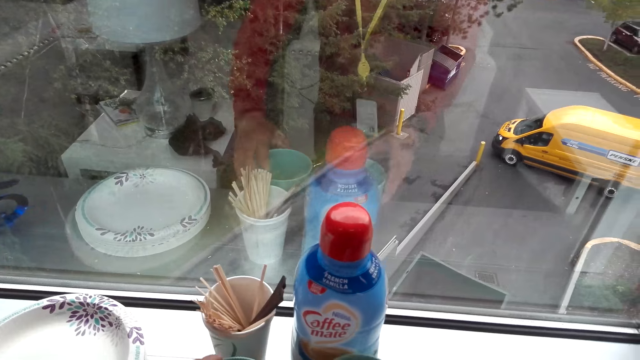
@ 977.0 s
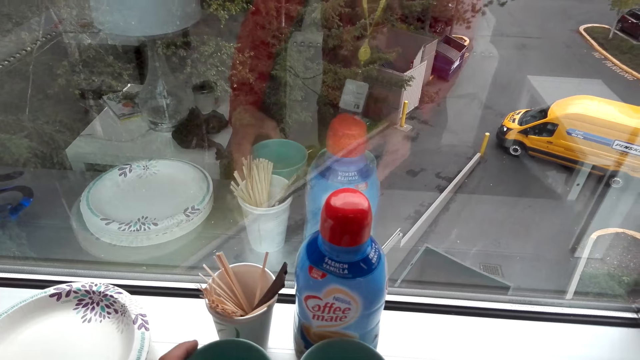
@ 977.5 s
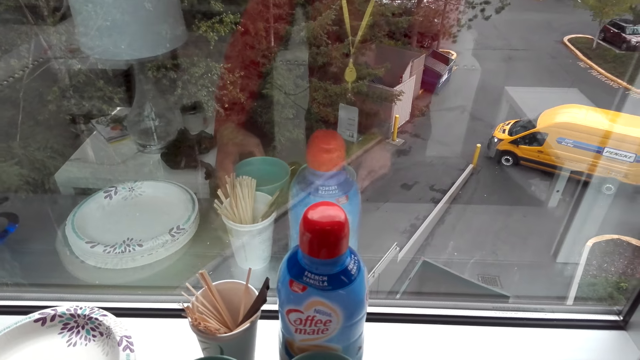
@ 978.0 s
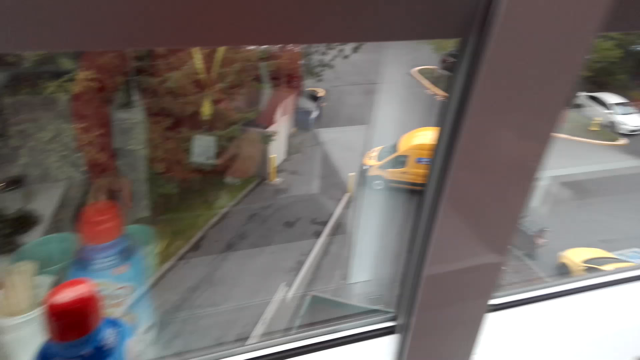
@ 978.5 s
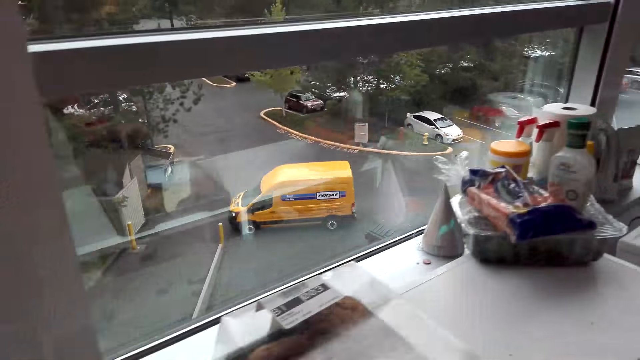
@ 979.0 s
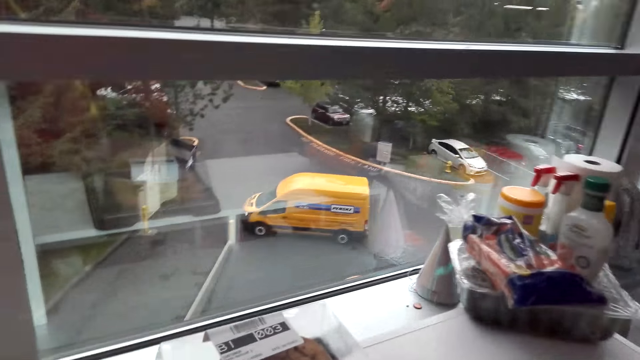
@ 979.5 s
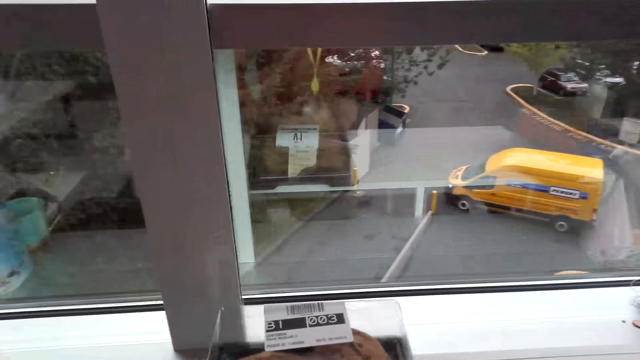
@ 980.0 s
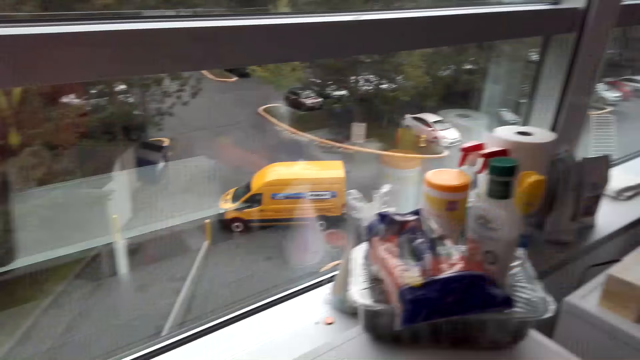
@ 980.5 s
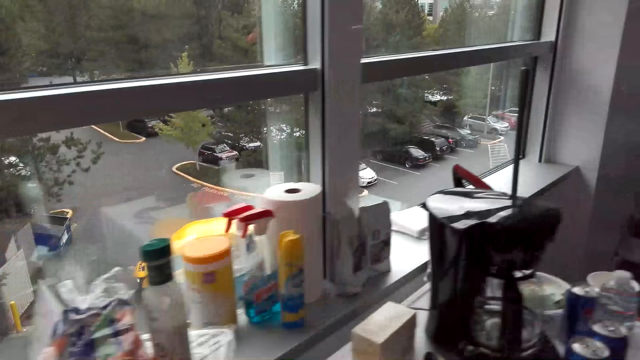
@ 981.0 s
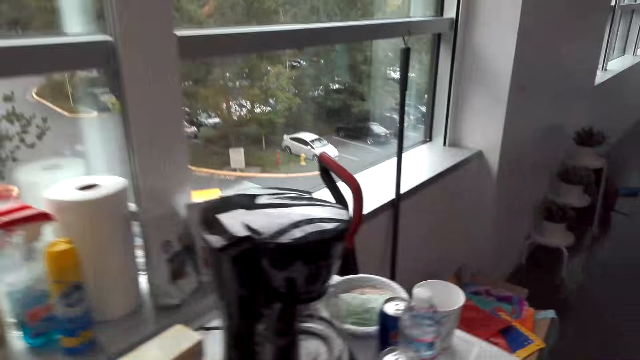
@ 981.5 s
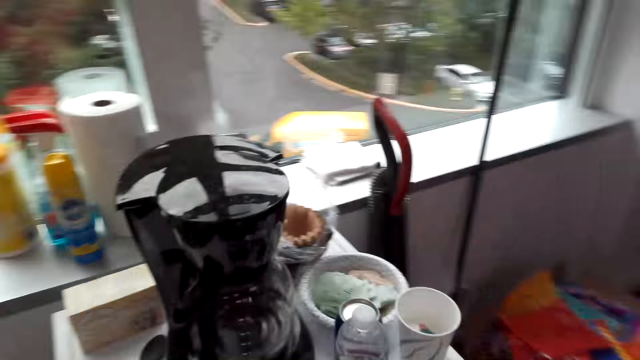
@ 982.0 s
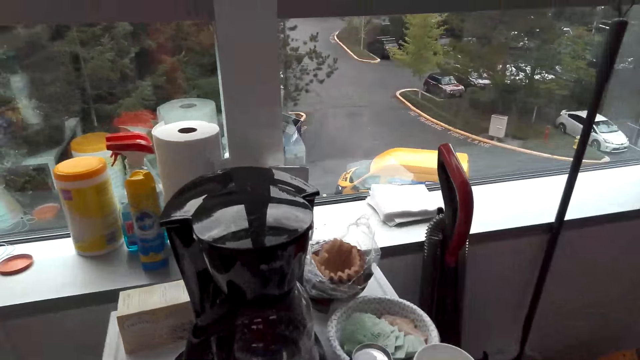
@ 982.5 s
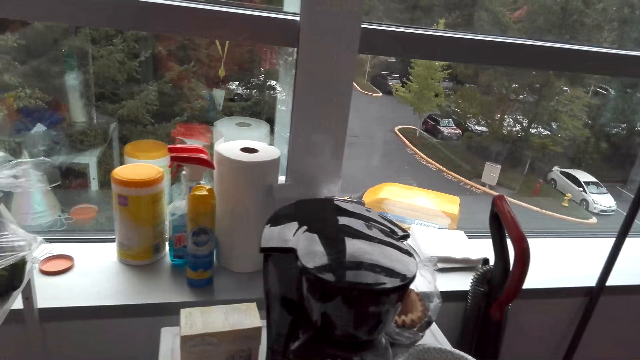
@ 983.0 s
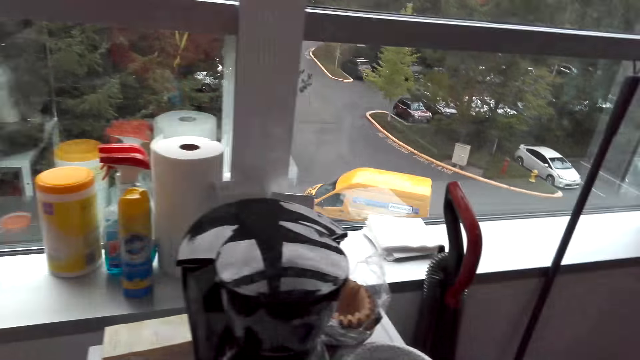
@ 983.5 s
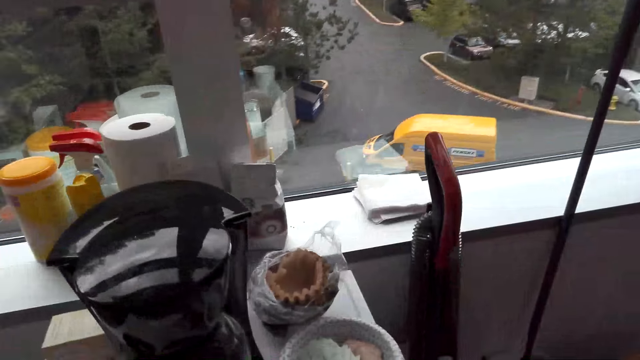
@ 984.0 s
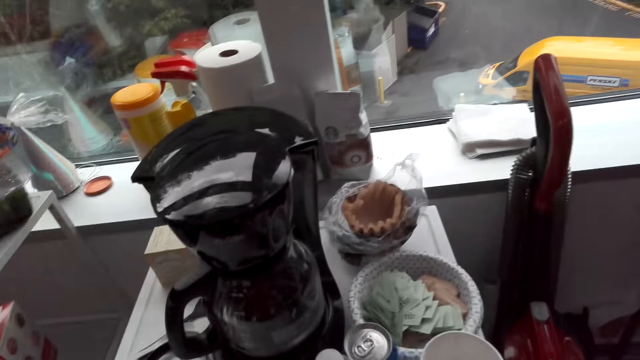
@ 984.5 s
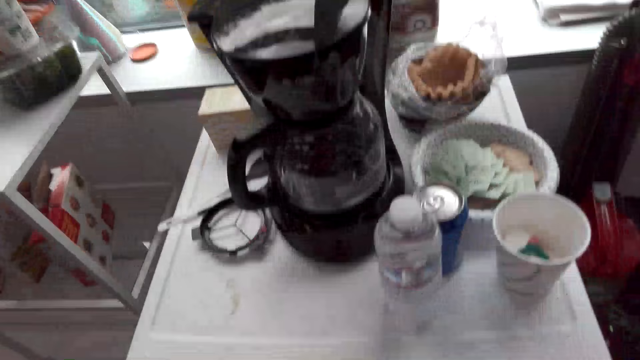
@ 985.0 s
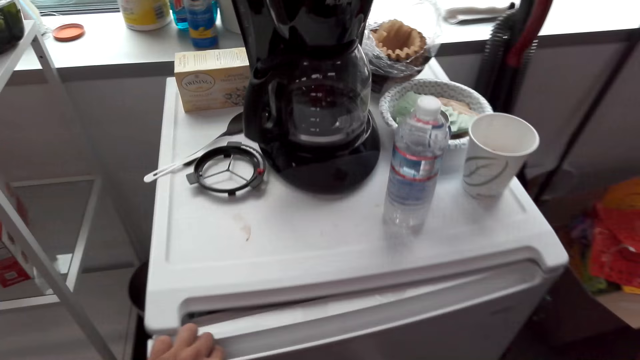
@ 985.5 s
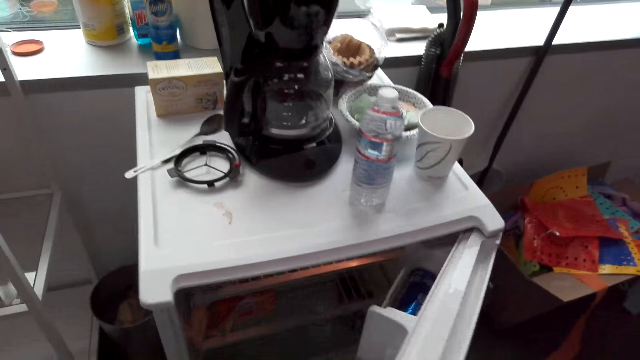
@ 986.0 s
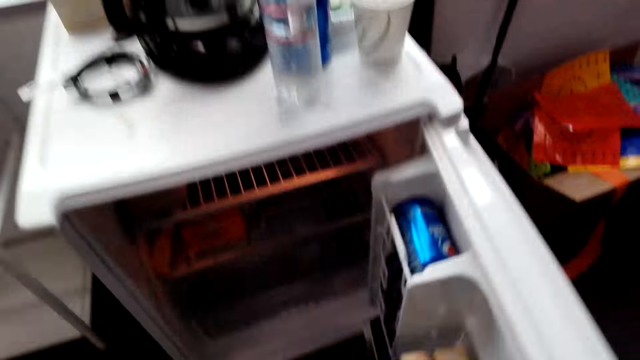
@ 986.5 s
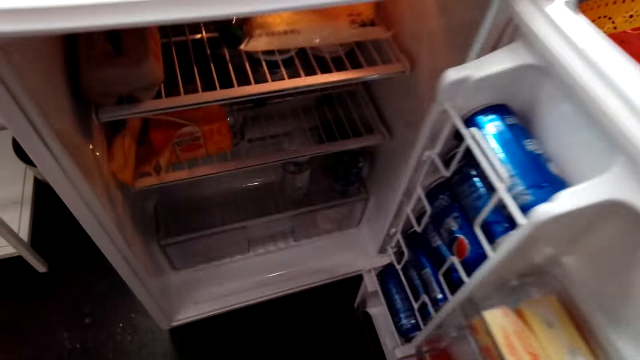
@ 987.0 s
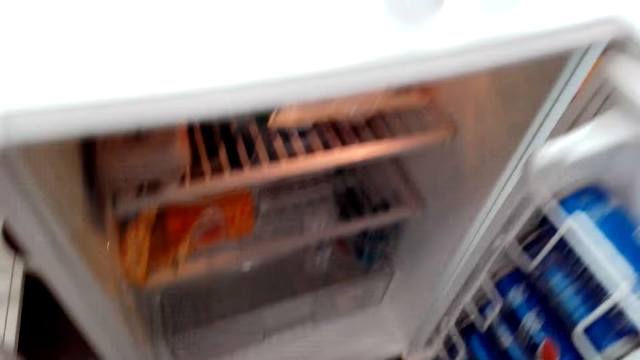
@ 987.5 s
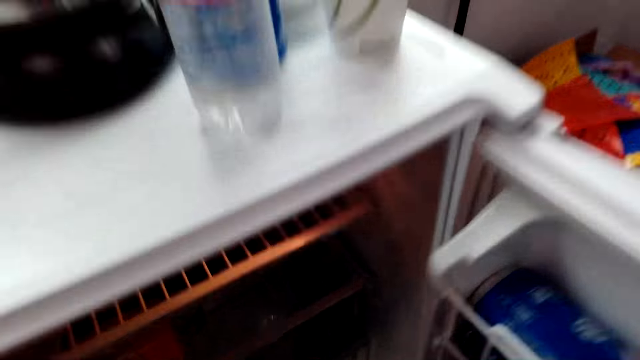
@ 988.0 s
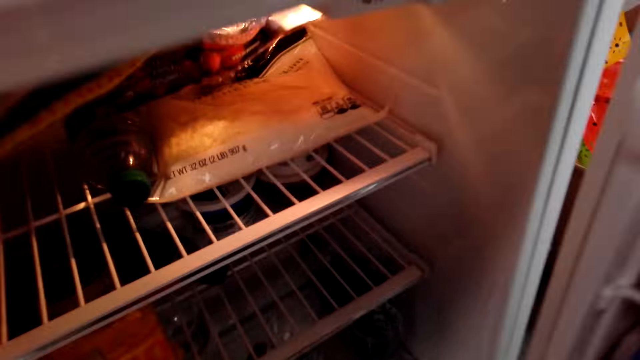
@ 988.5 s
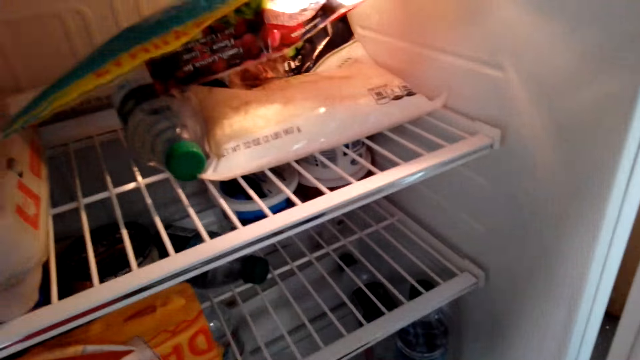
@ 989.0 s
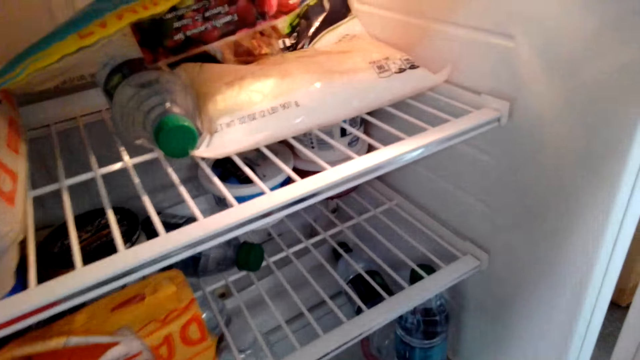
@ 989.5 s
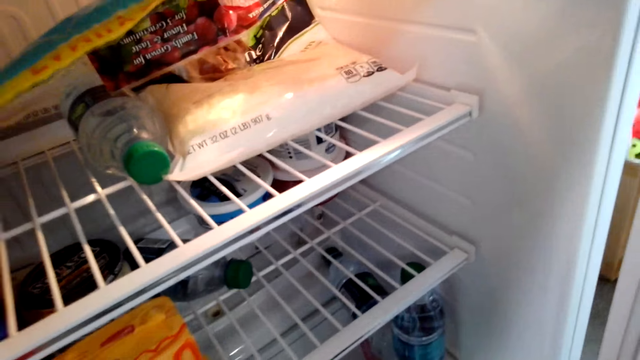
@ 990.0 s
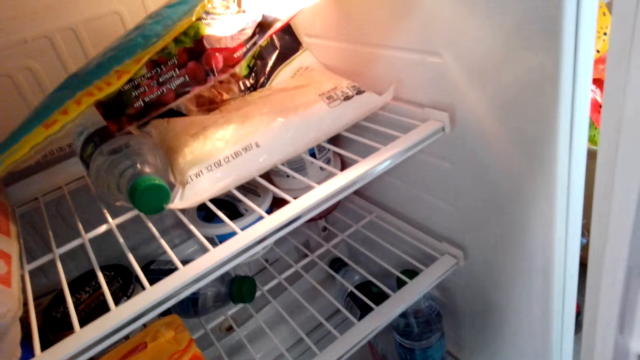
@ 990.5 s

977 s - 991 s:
The camera wearer puts bowls aside. They turn around the room and walk around the room. They open a fridge.

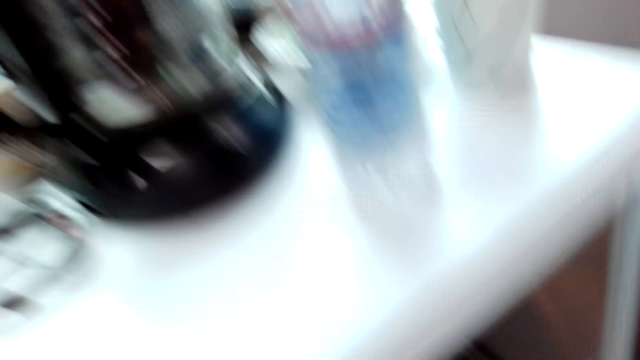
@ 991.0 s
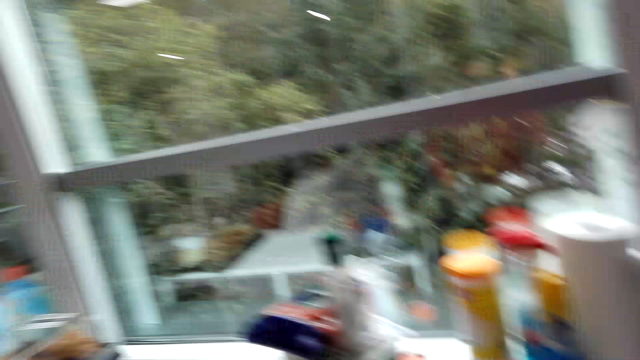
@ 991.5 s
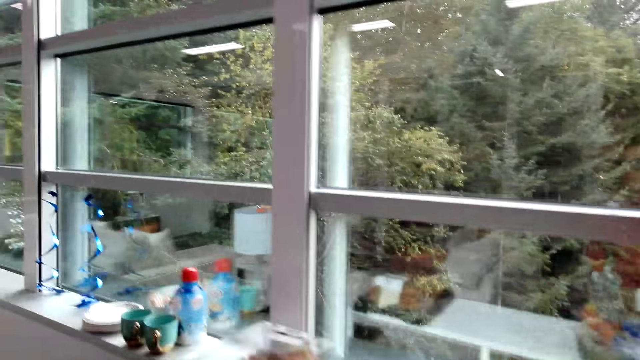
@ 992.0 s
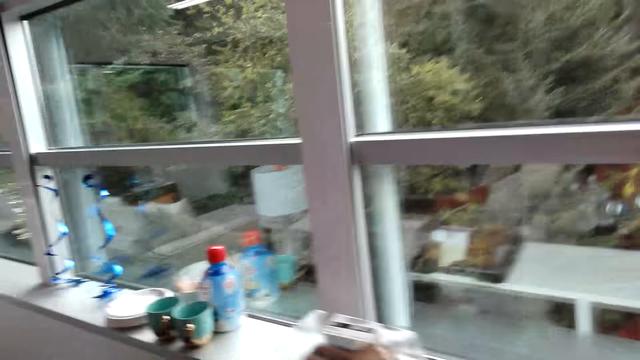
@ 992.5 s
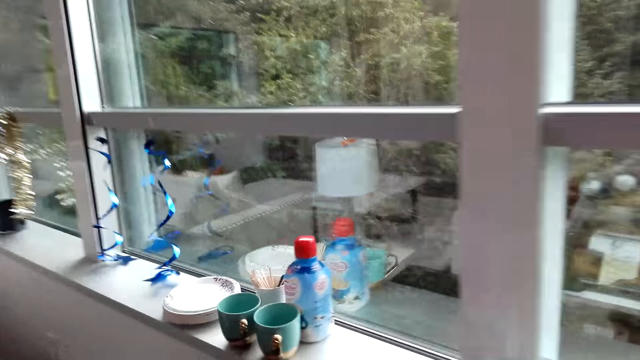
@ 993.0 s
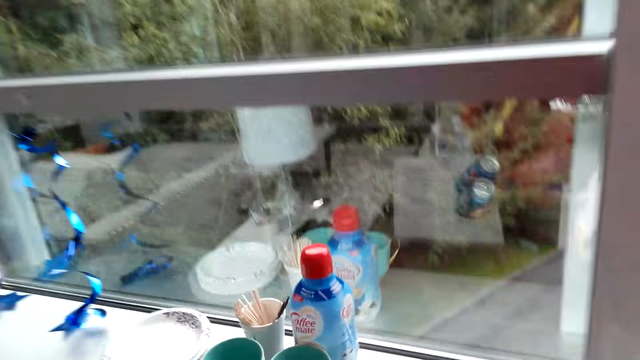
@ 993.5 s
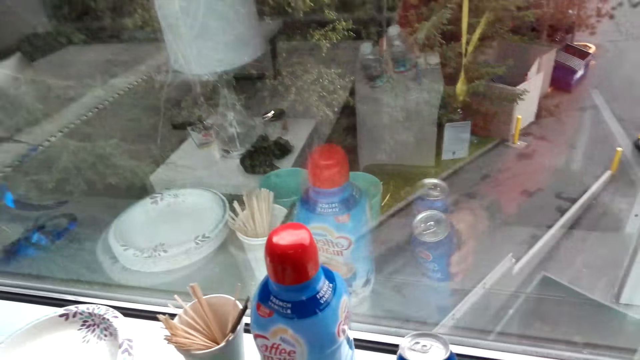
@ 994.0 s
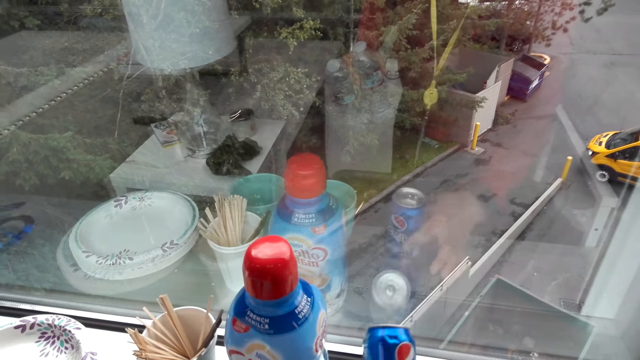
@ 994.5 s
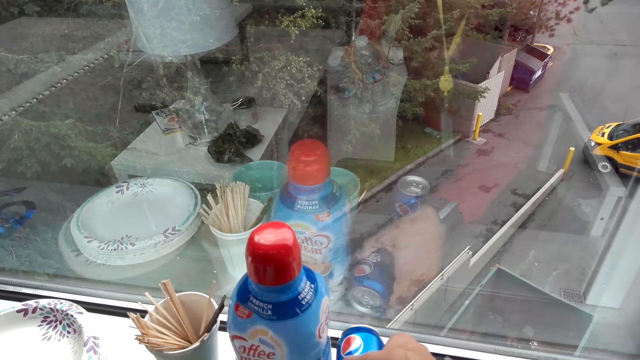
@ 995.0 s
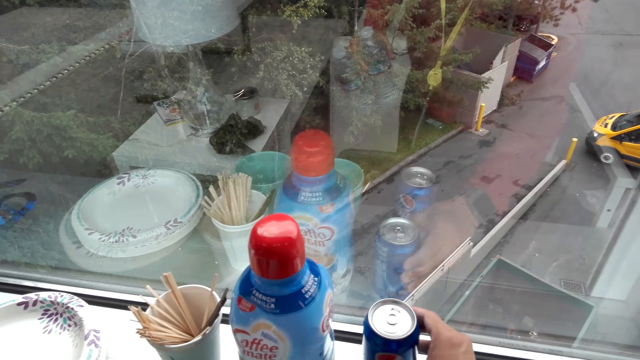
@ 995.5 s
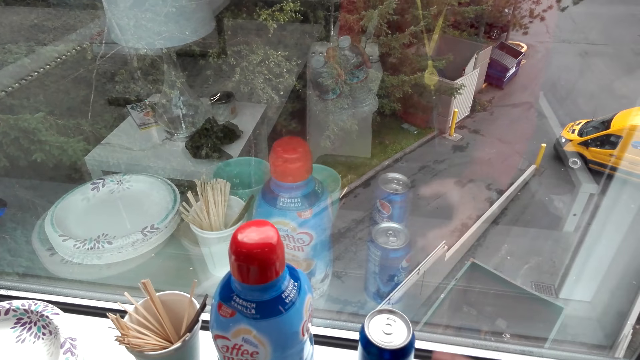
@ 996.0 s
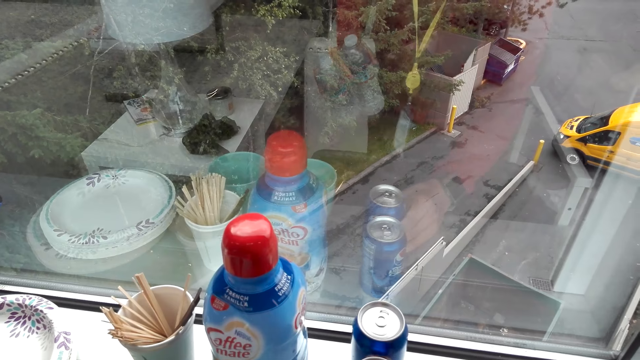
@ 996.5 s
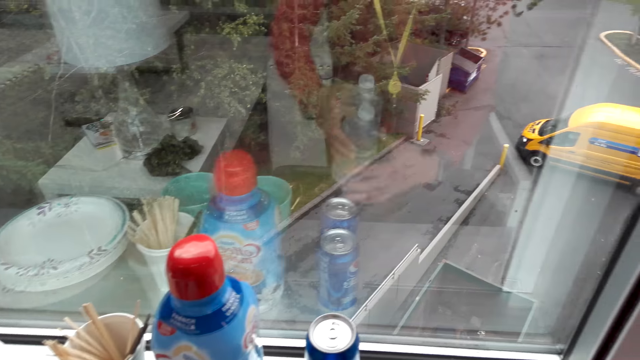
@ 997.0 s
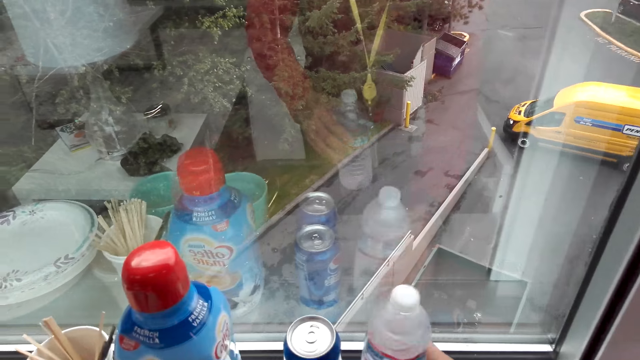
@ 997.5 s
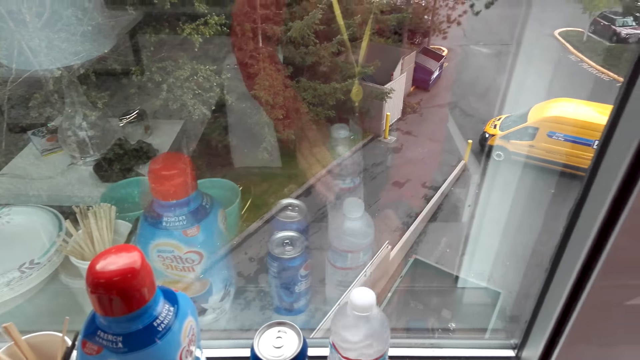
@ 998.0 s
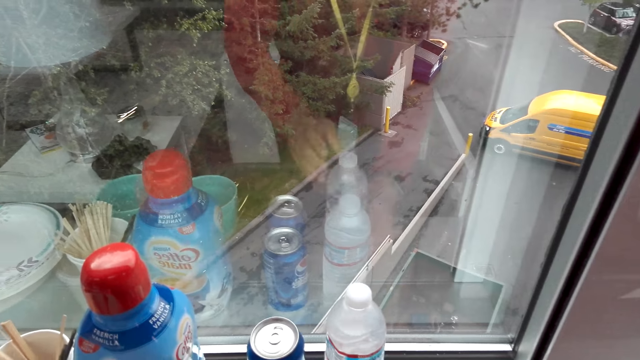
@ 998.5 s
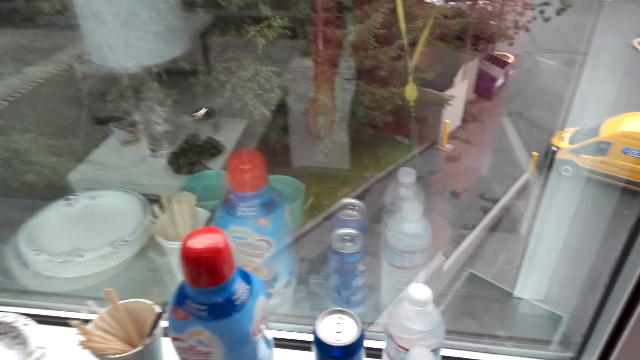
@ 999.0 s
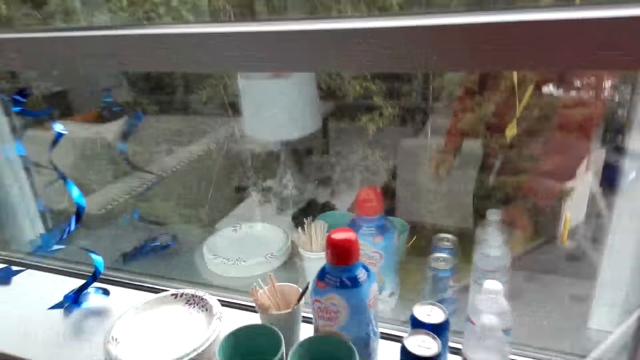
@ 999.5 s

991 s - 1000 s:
The camera wearer walks around the room. They place cans on the stand. They place bottles on the stand.
